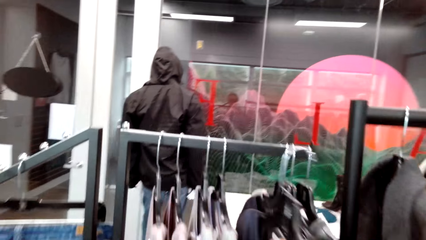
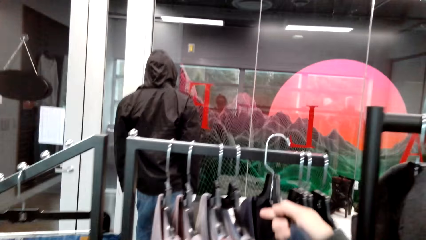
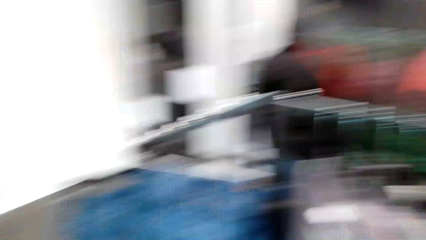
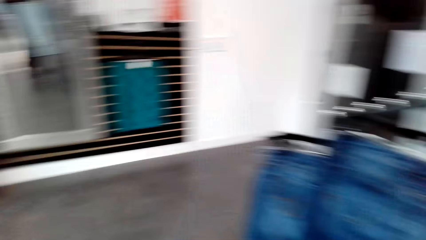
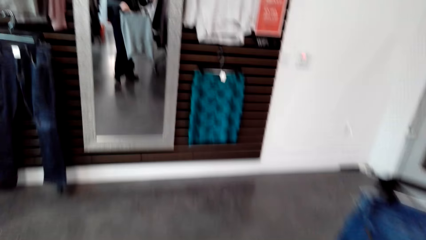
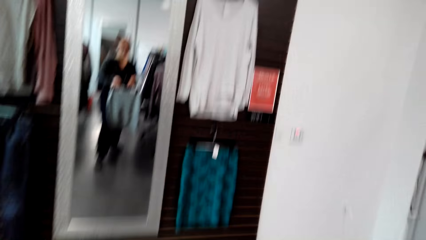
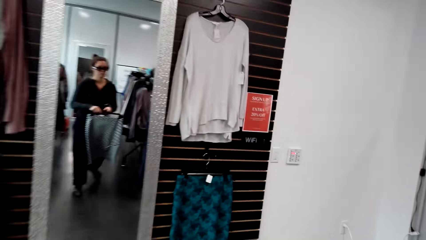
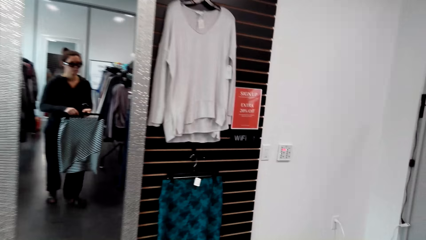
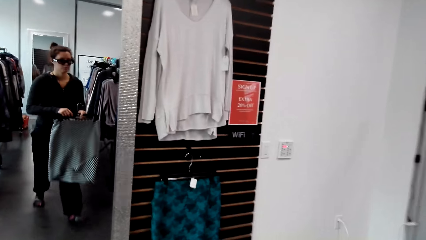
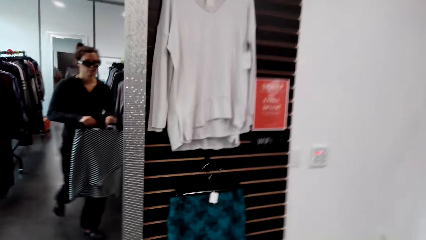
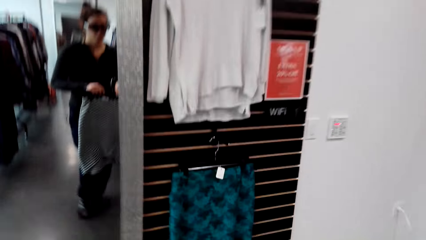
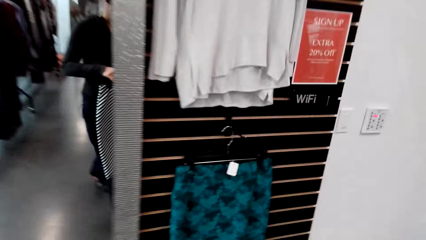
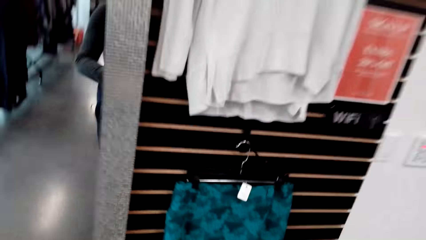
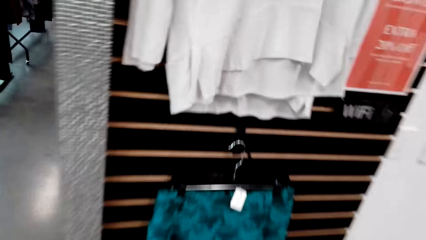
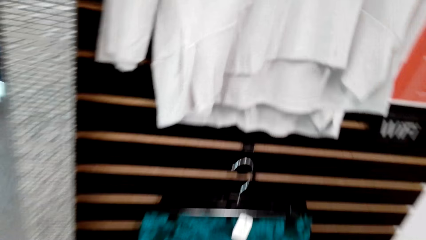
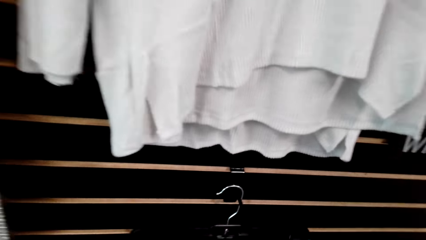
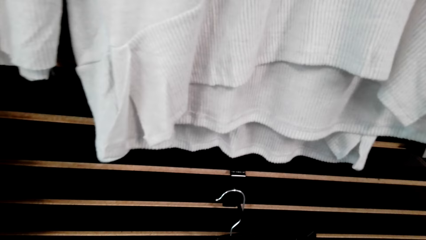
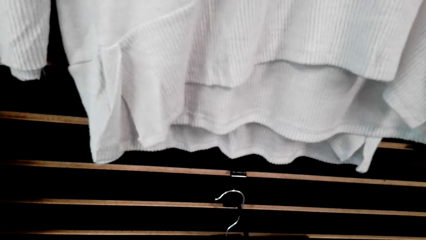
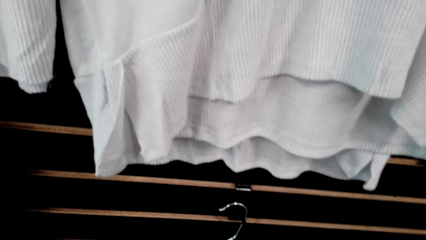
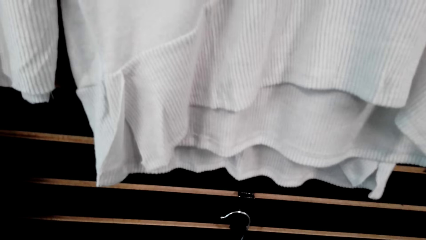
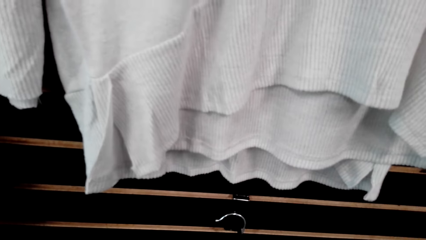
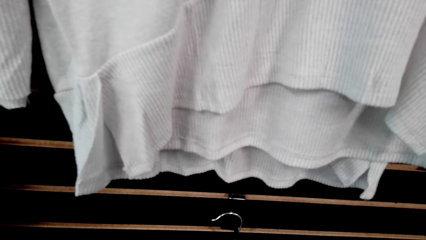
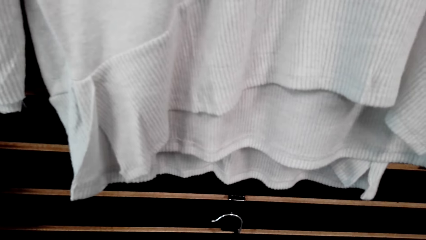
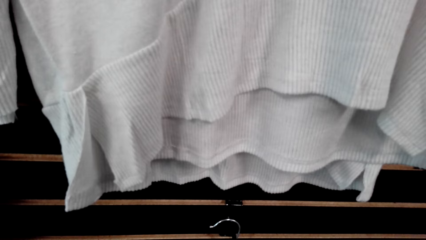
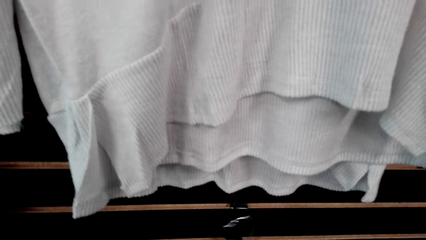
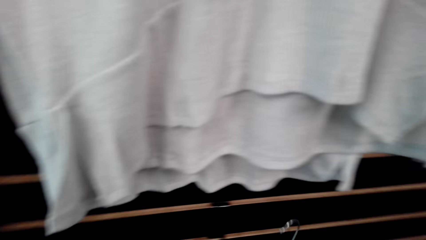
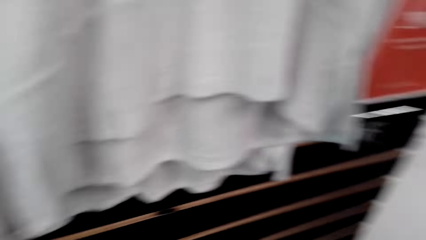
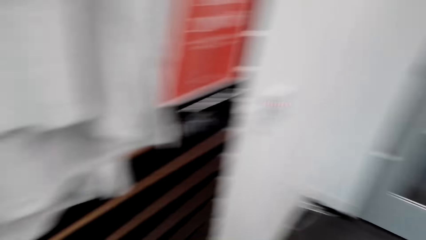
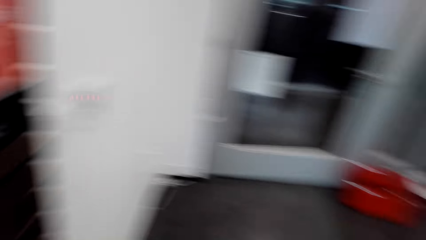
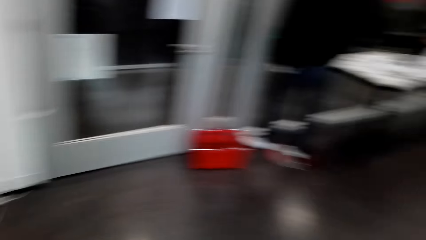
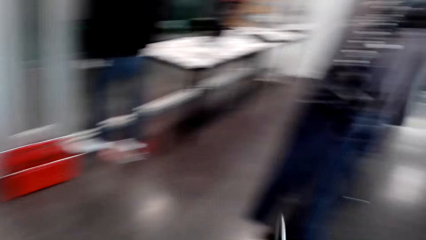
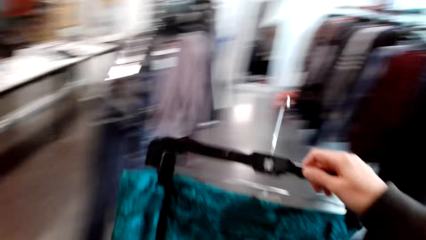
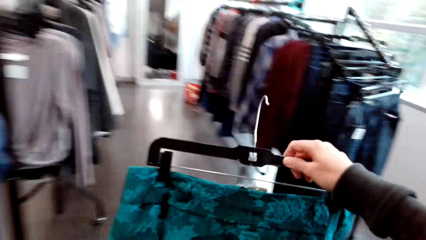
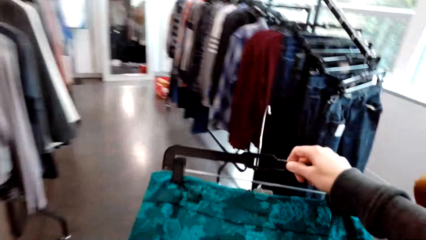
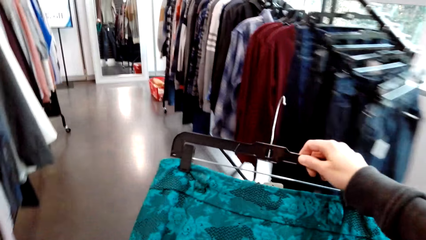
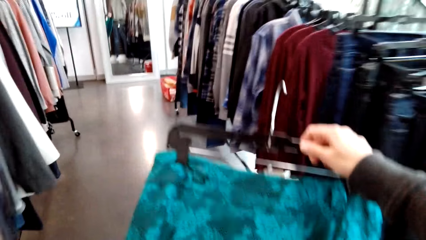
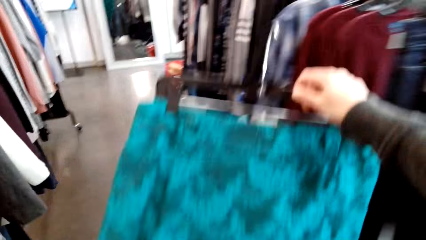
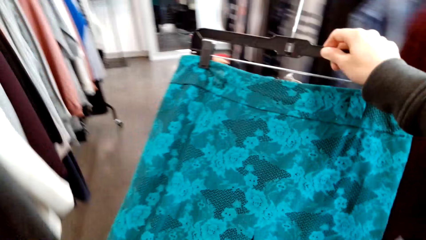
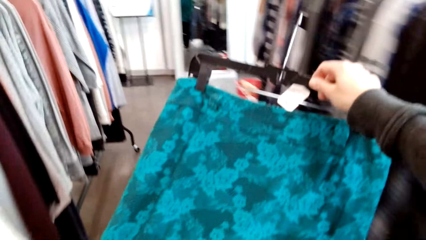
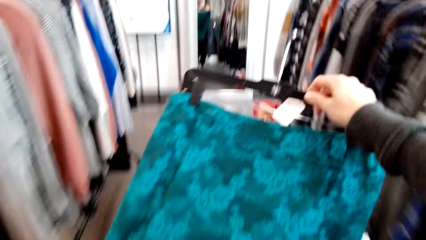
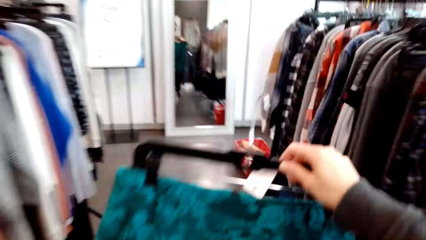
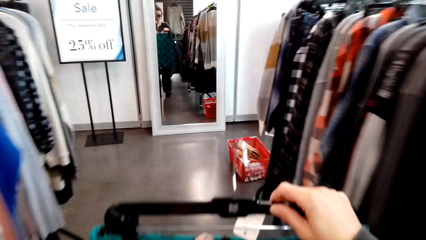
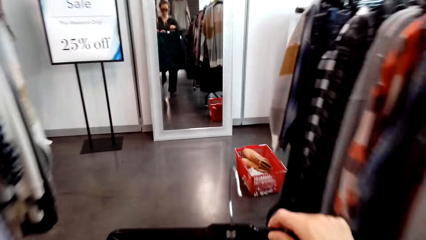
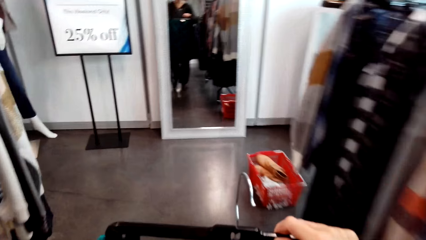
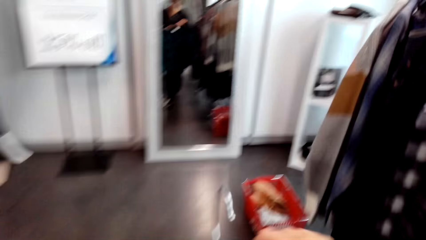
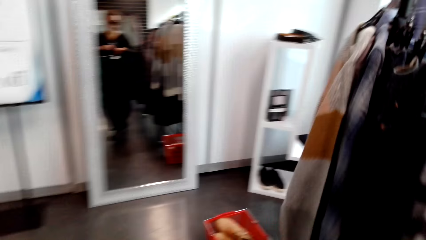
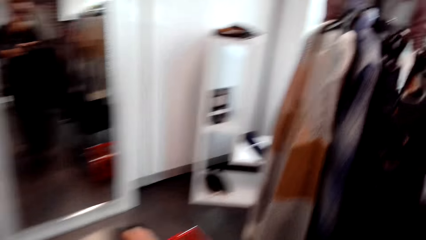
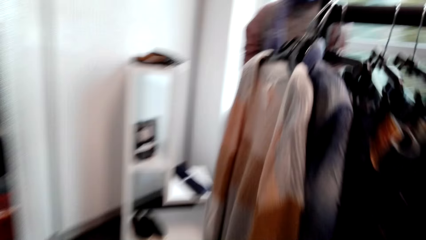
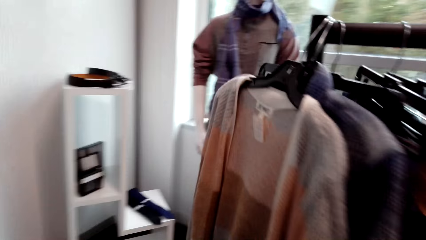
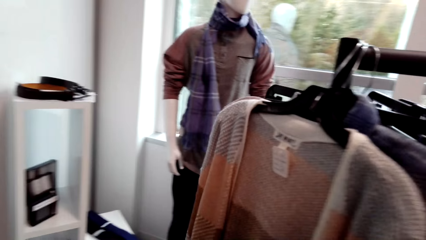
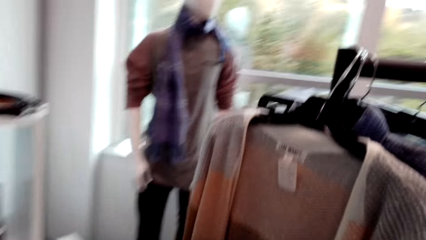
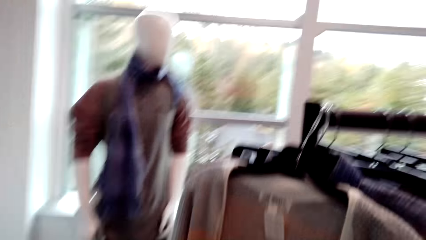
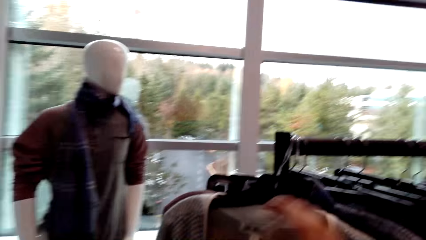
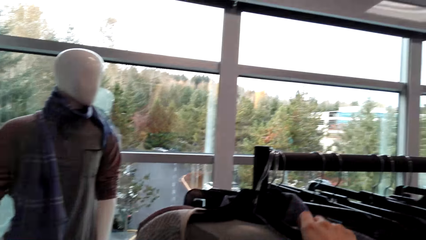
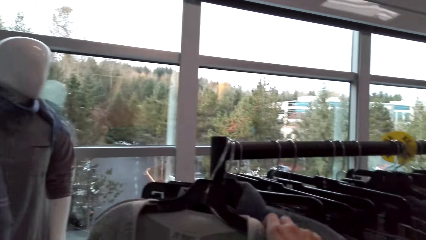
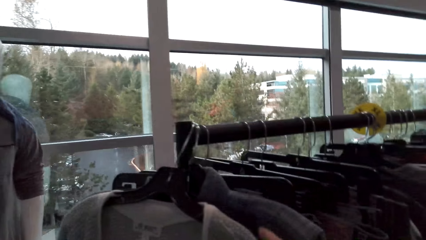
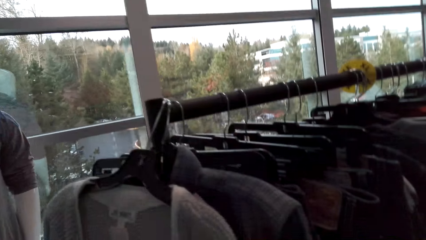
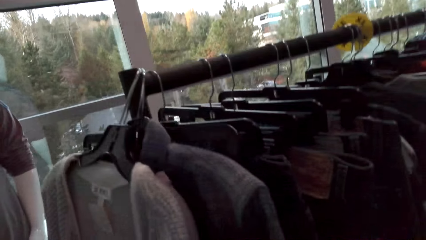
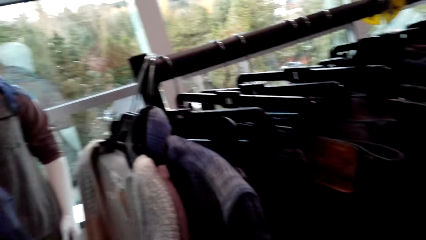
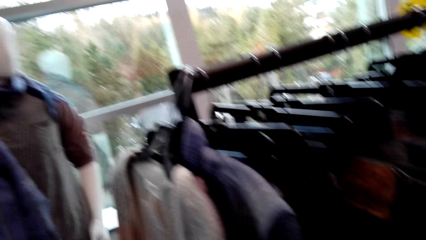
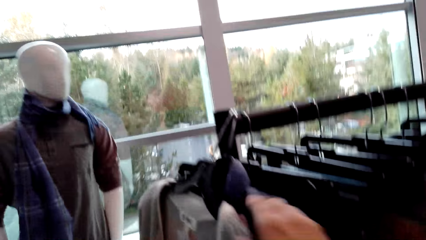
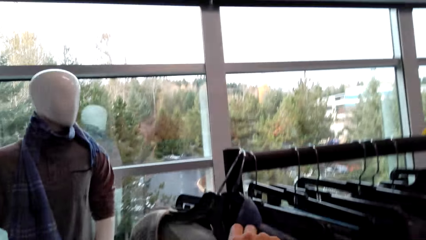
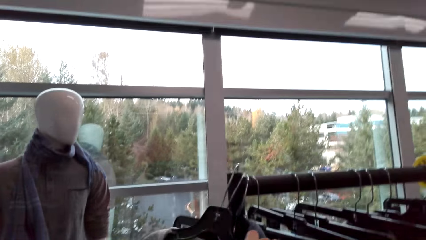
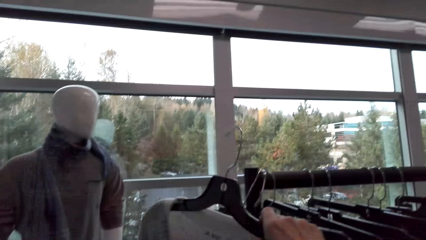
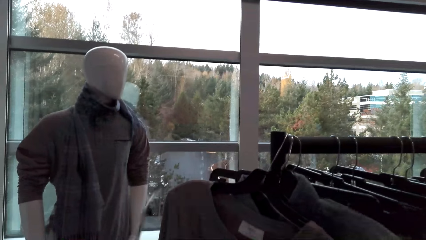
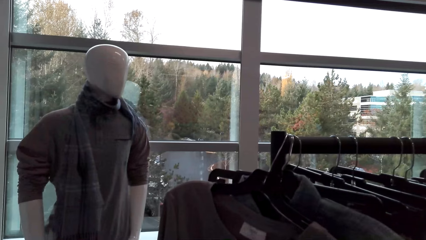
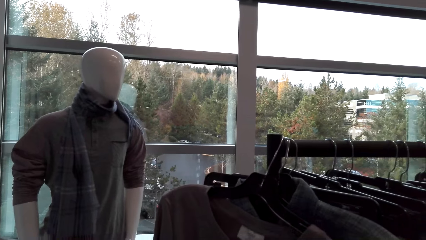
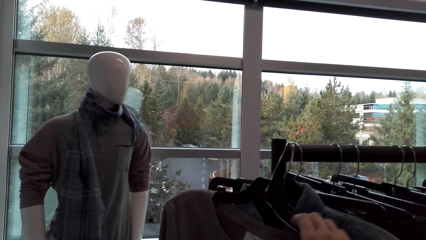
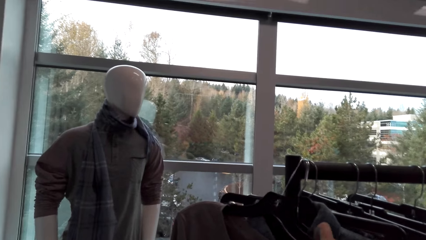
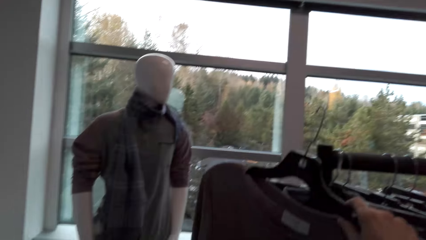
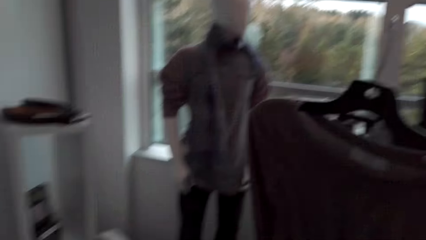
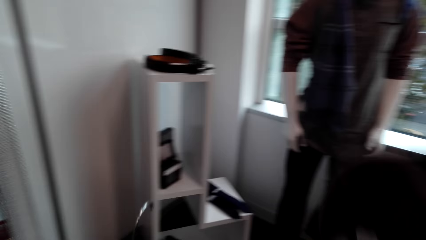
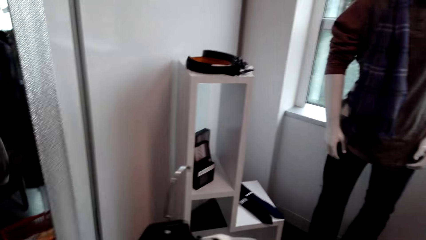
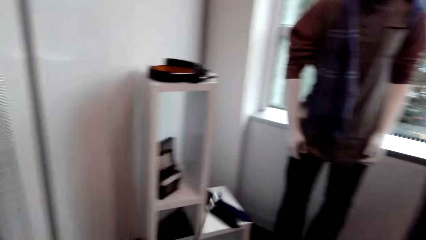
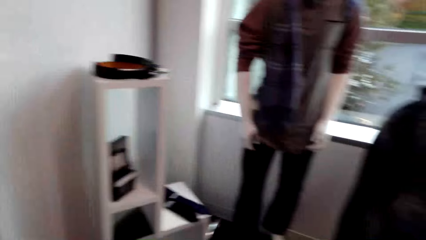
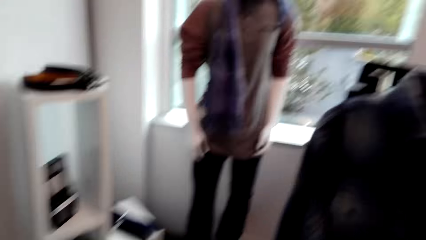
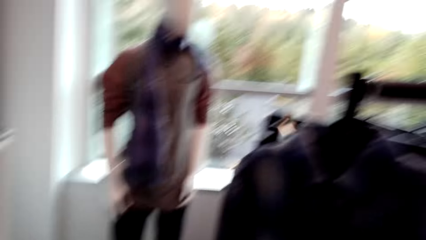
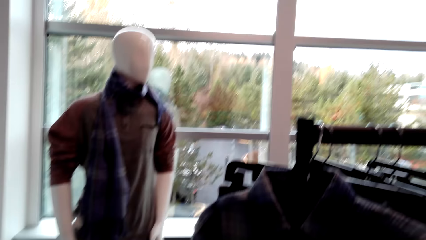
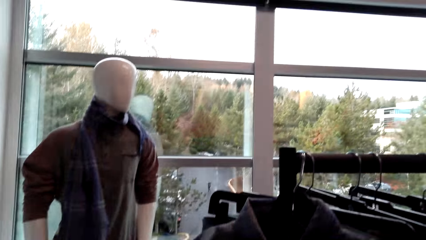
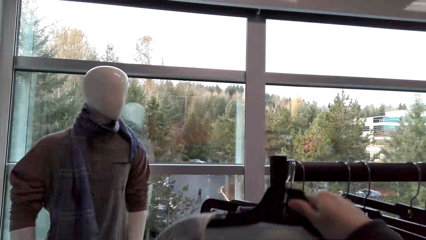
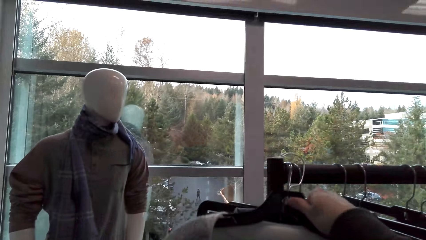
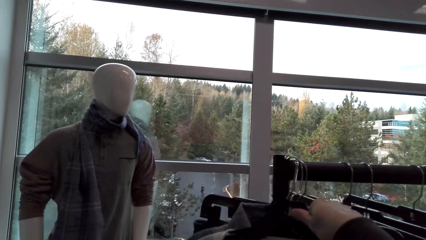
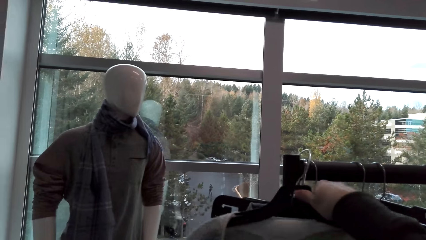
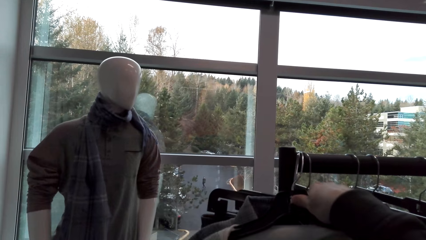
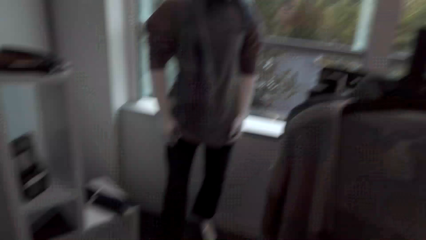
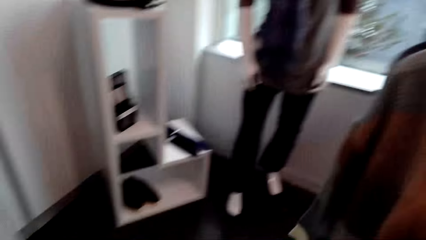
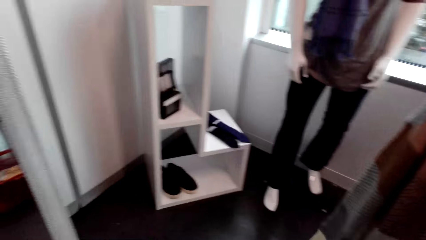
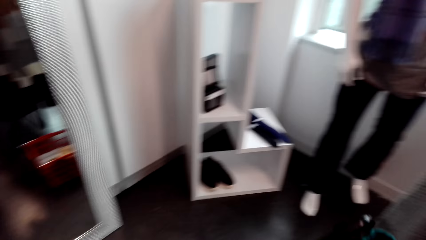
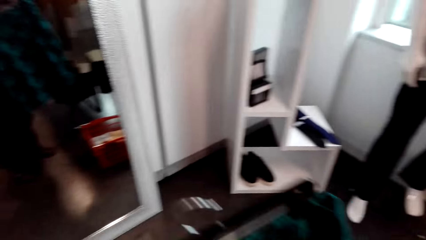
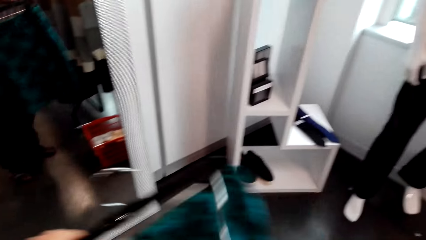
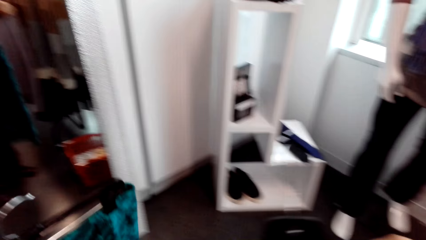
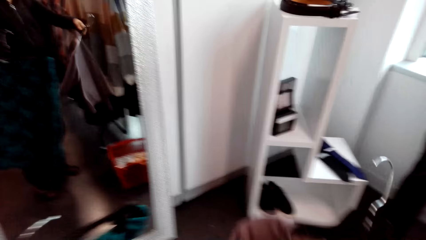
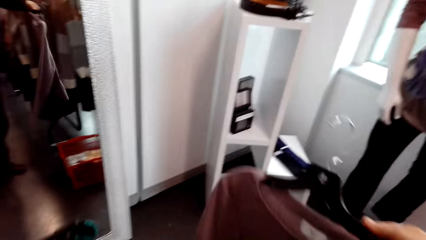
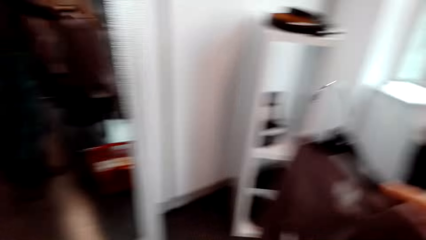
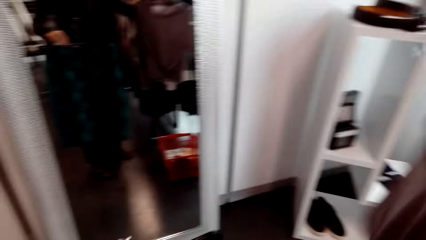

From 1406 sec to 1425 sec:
The camera wearer hangs the cloth. They move towards the mirror. A person walks around. The camera wearer hangs the skirt. They pick up the skirt, lift the skirt and carry the skirt. They walk around while holding a hanger. They move towards the mirror. They pick up the sweater. They lift the sweater. They unhang the hanger. They pick up the sweater. They hang the sweater.
